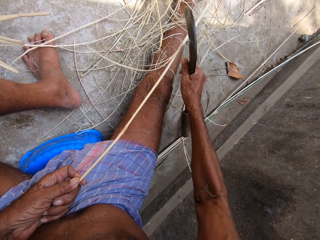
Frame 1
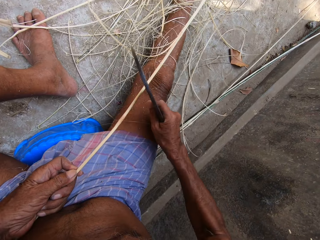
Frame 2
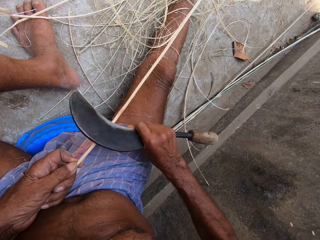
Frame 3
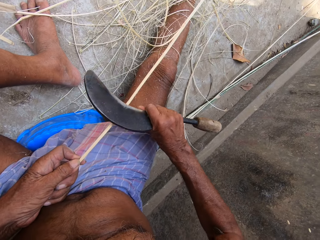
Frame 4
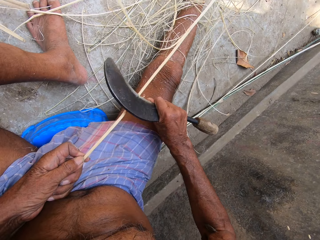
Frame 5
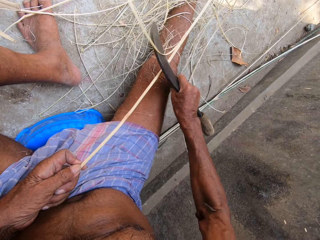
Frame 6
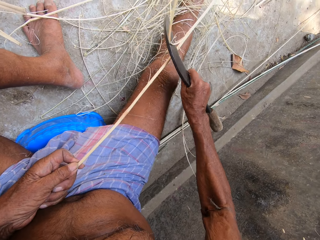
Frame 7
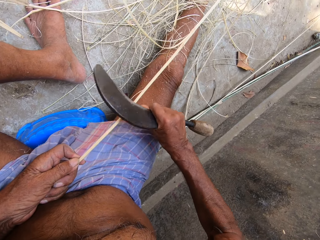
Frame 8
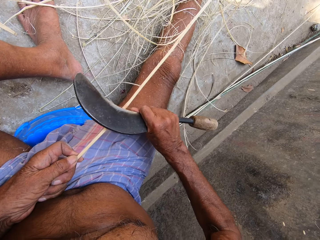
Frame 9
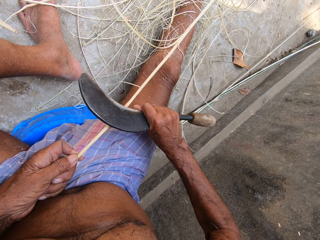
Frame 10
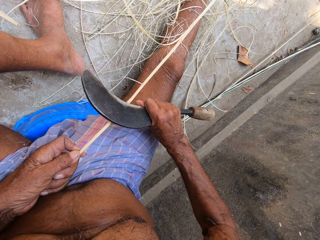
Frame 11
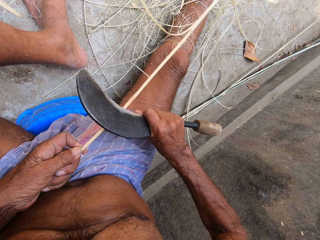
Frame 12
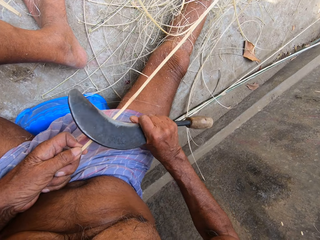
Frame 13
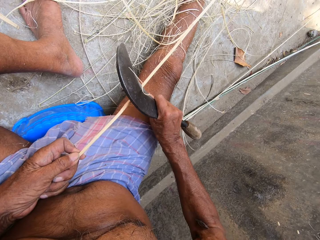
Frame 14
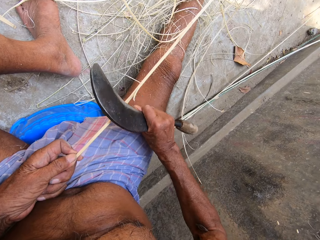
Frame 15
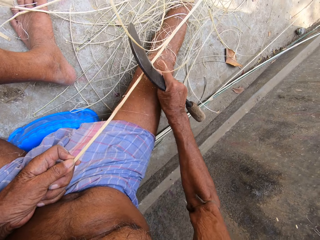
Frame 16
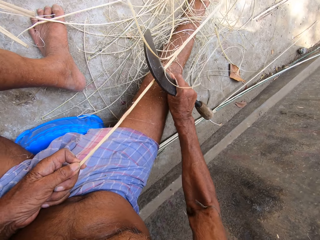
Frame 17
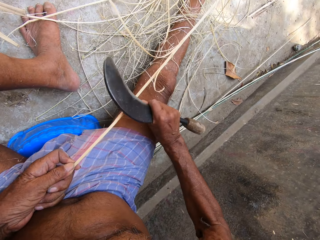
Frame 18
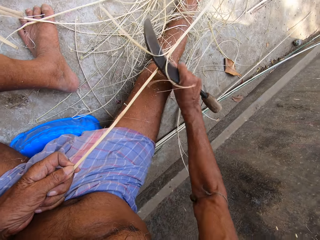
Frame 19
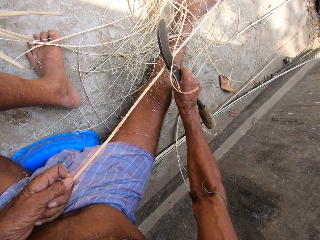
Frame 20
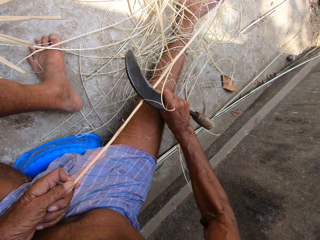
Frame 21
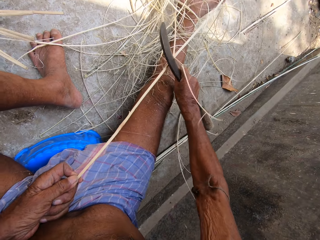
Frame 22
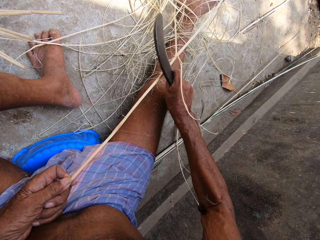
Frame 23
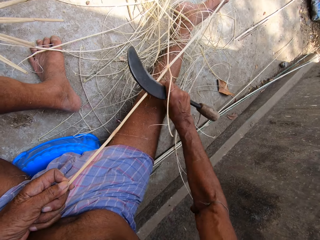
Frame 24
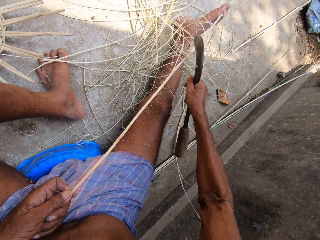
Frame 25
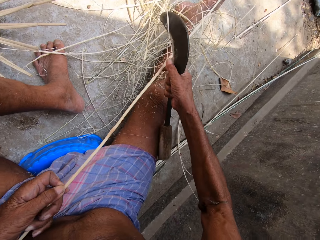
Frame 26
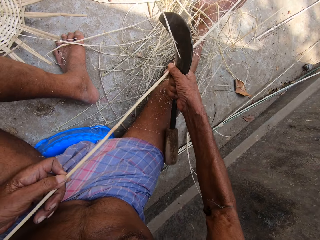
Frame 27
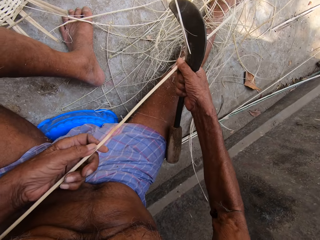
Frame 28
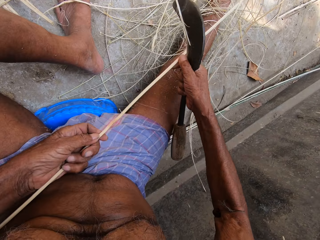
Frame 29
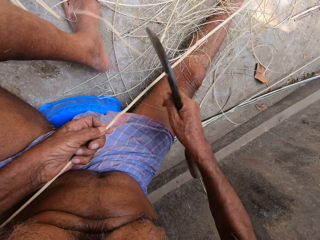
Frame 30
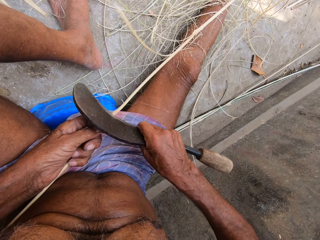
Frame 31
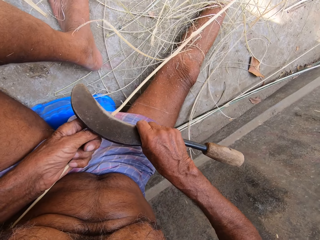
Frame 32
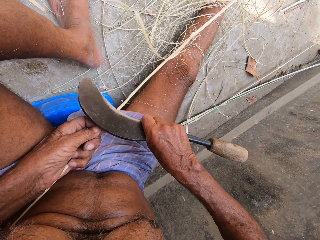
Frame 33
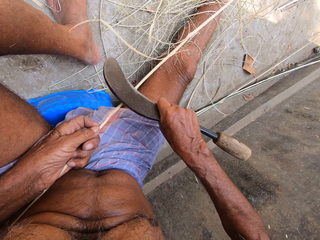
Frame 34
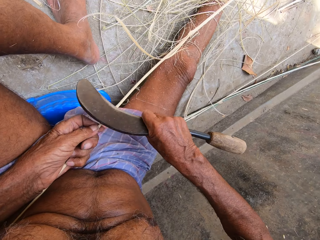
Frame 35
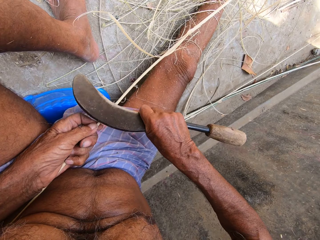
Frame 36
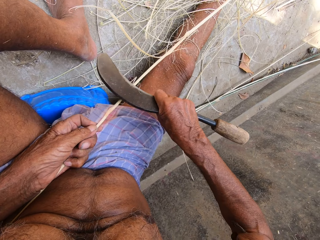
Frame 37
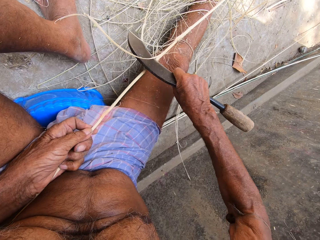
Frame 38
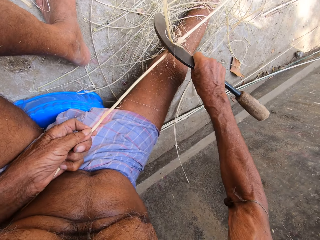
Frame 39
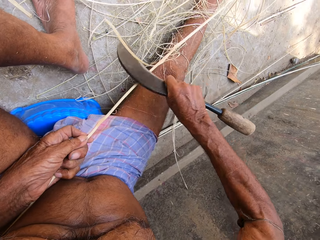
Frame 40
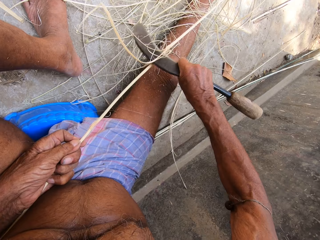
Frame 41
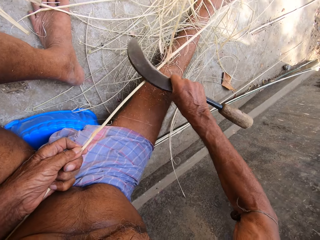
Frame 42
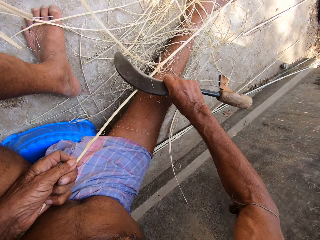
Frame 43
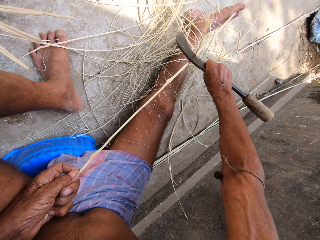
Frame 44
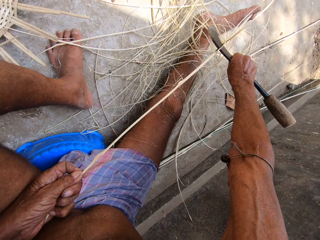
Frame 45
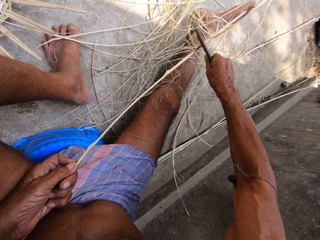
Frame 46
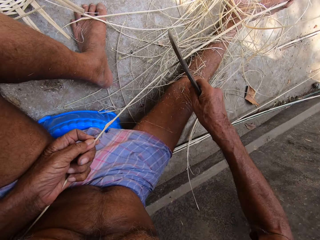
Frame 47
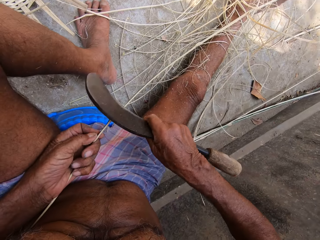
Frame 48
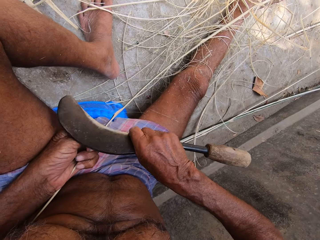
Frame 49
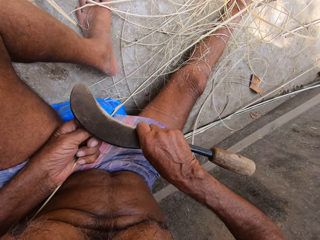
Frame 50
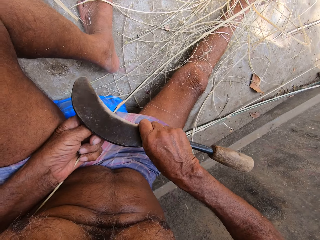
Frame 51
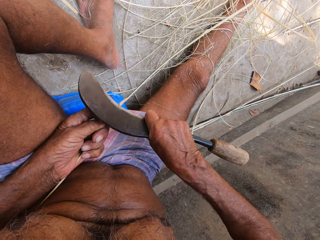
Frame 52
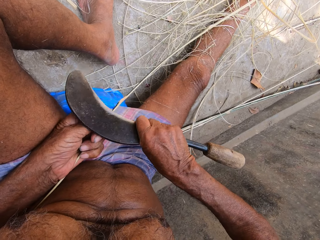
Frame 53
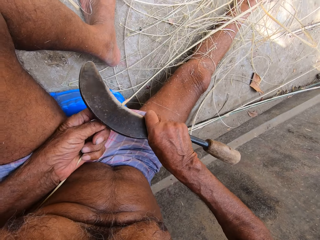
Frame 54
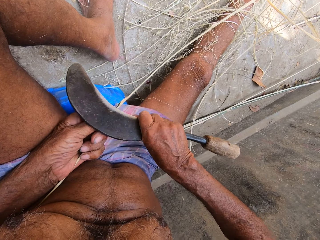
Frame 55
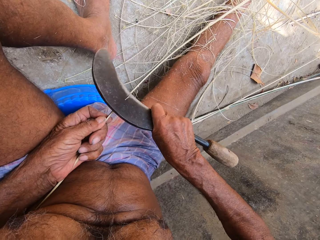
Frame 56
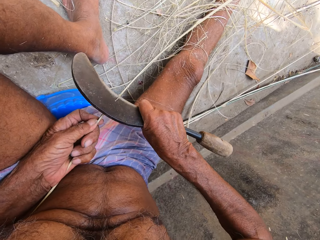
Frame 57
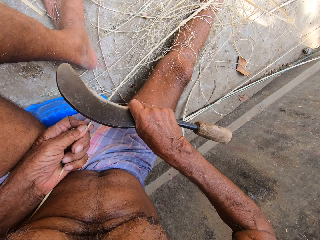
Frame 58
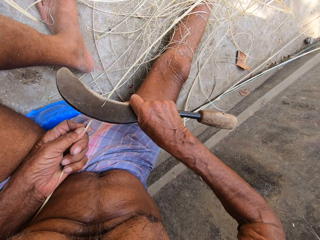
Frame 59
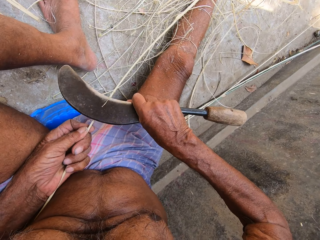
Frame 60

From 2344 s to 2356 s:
The camera wearer scrapes the stick blade repeatedly. He adjusts the stick with his hands. He holds the stick with both hands. He peels raffia from the stick in his left hand with the sickle in his right hand. He scrapes the stick blade. He scrapes it again.

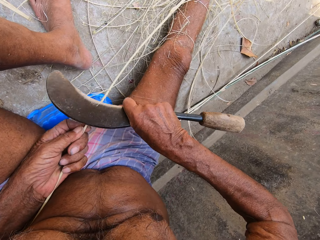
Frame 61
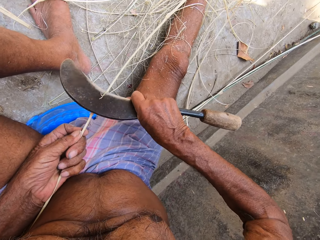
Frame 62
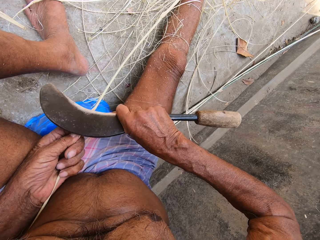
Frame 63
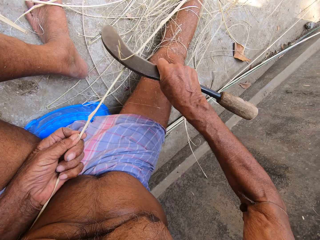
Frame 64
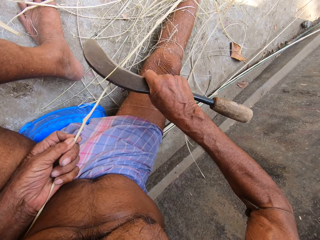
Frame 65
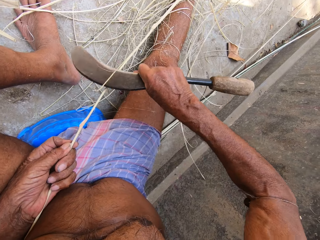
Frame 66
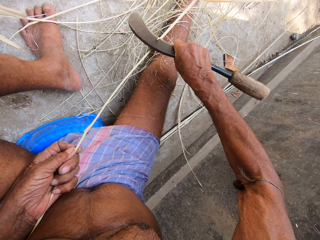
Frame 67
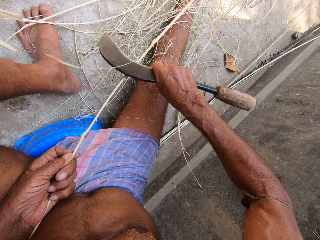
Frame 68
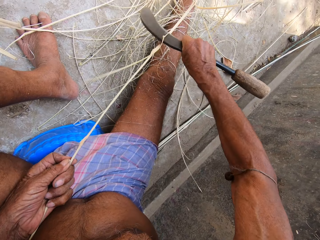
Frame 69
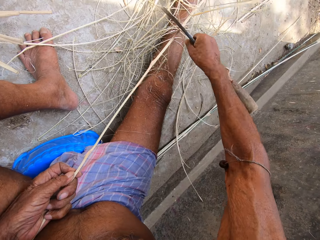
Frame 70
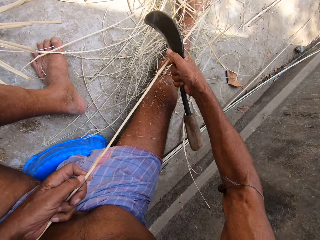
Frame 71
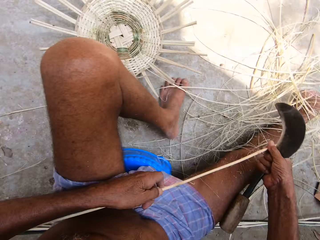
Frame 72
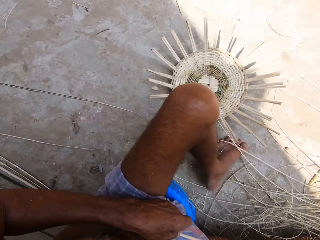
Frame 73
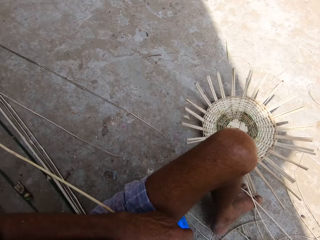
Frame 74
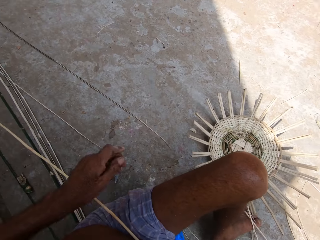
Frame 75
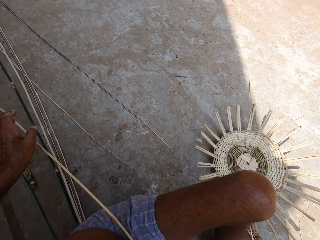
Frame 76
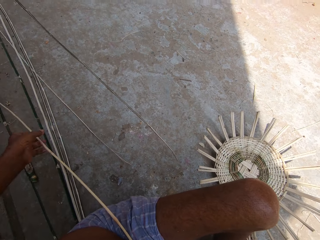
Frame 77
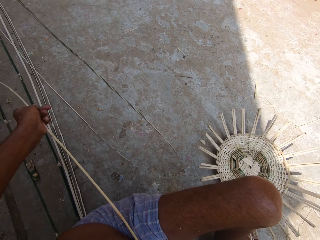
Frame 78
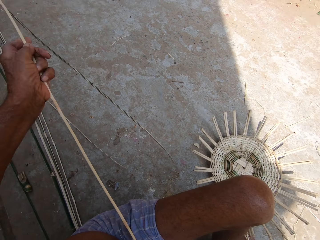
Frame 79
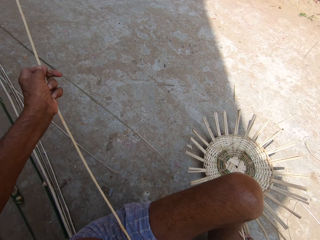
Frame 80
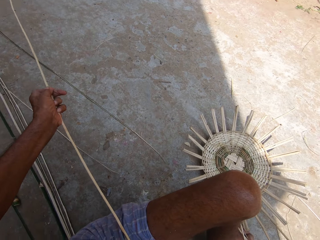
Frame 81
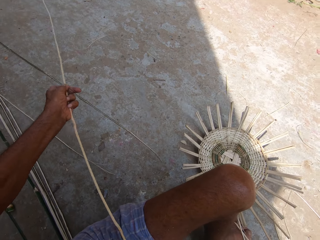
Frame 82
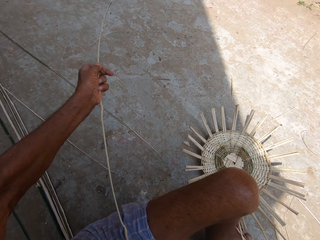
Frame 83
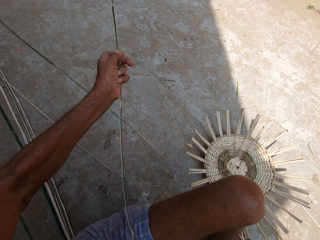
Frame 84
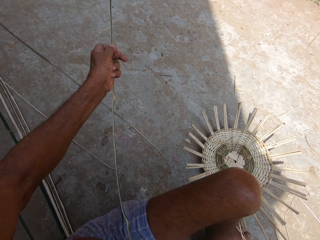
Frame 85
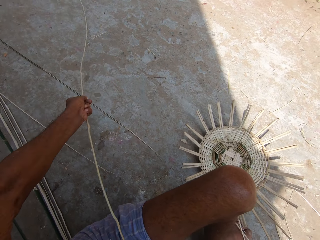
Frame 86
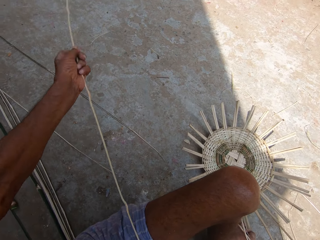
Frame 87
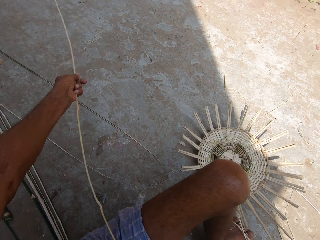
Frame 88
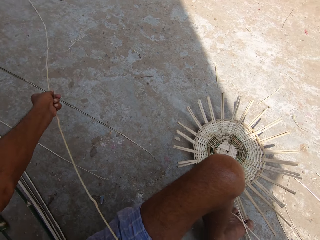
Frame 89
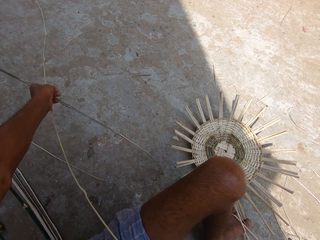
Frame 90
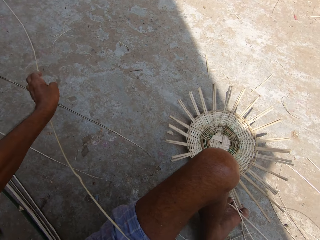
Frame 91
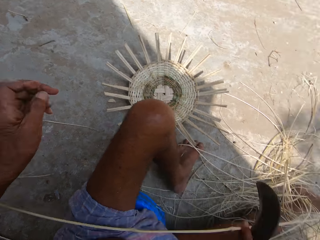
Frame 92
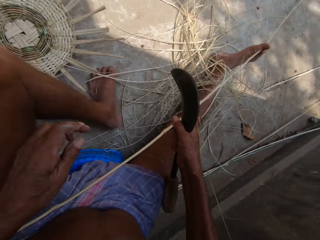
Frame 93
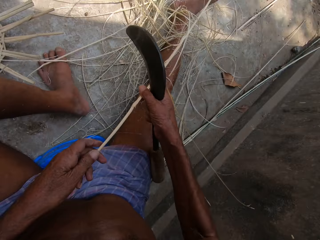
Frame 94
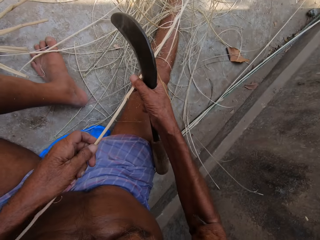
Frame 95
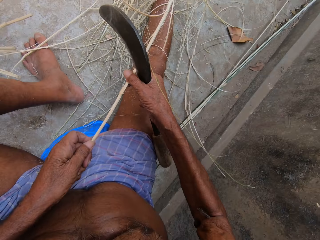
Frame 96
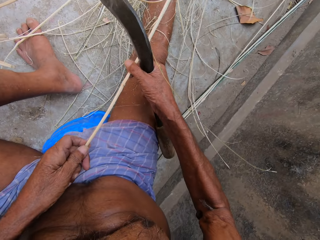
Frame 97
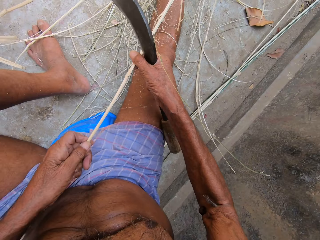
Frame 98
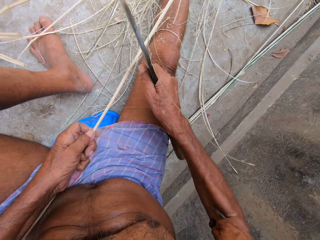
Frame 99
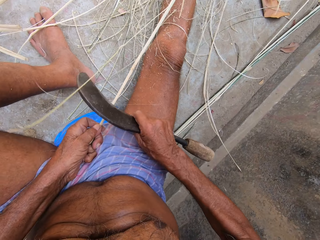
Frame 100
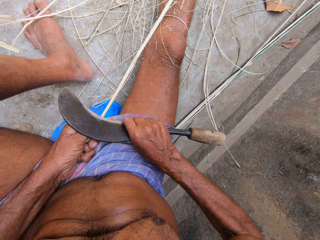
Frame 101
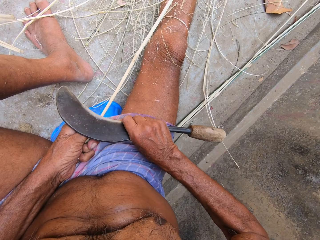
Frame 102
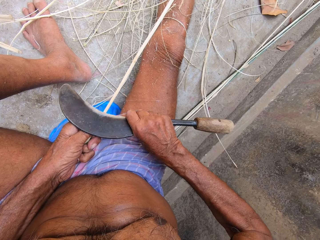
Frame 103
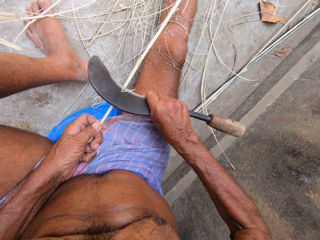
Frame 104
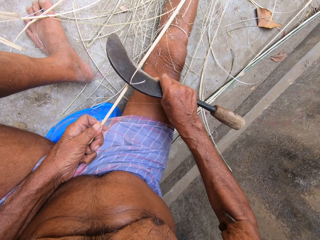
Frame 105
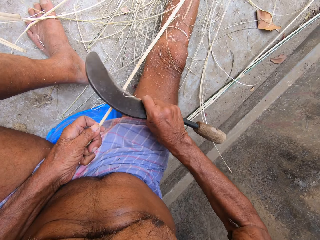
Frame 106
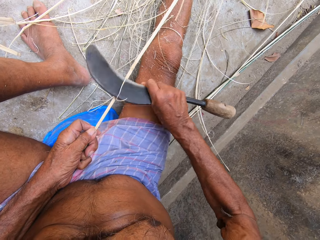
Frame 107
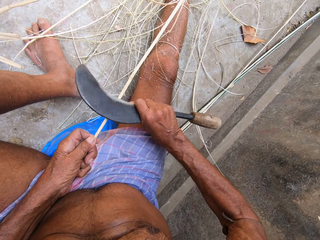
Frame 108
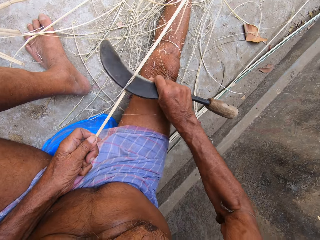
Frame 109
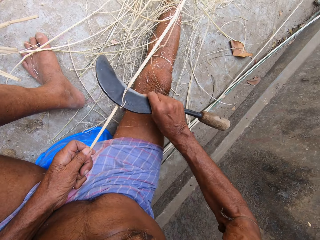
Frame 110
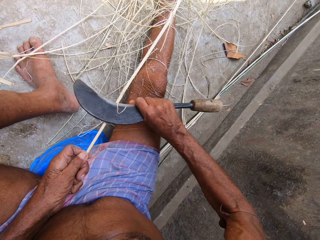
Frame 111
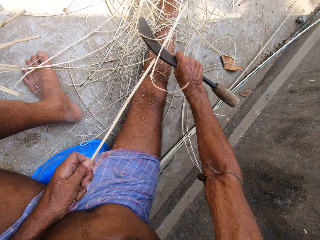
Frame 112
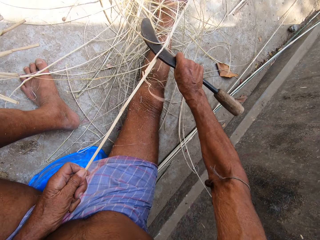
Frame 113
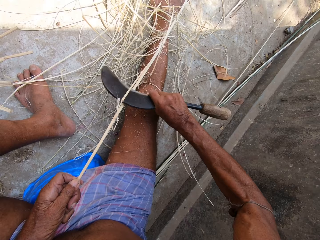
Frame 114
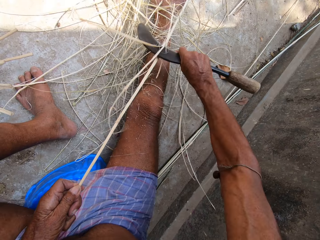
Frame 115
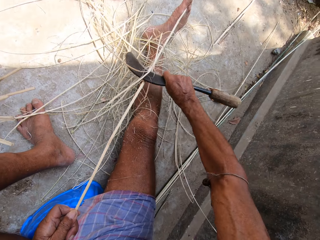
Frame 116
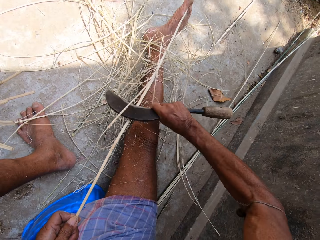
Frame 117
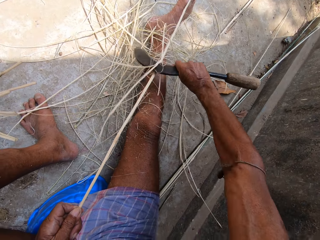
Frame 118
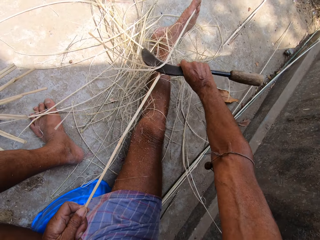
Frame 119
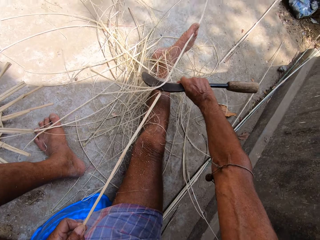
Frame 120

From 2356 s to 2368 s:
The camera wearer scrapes the stick blade. He adjusts the stick with his hands. He holds the stick with both hands. He picks up the stick with the left hand. He thrusts the stick up and down. He drops the stick. He holds the stick with both hands. He peels raffia from the stick in his left hand with the sickle in his right hand. He scrapes the stick blade.
